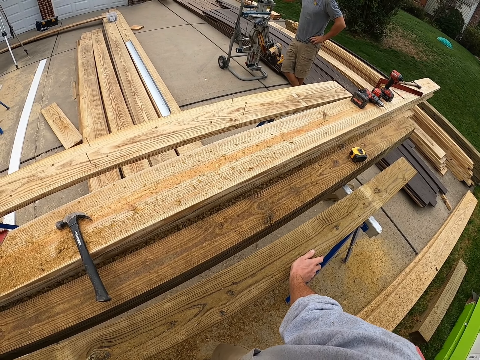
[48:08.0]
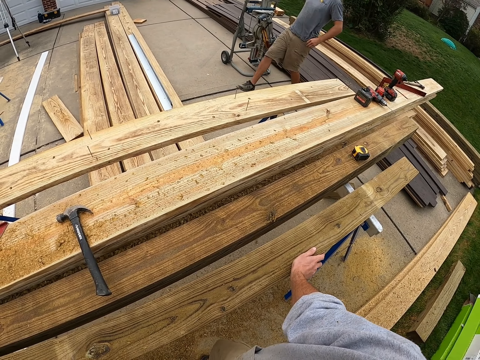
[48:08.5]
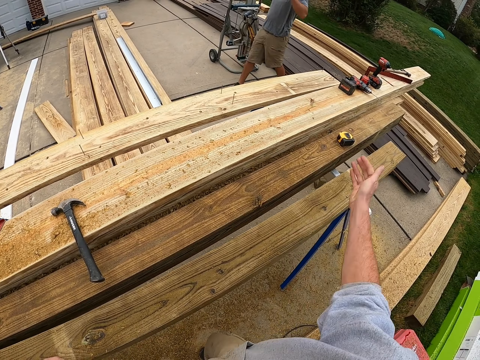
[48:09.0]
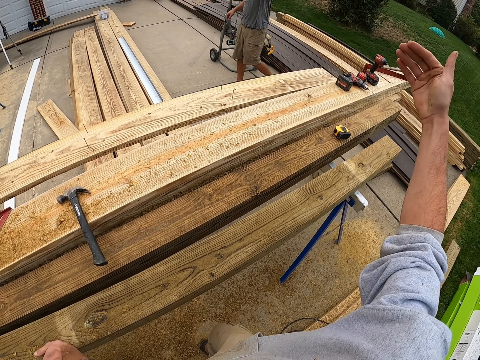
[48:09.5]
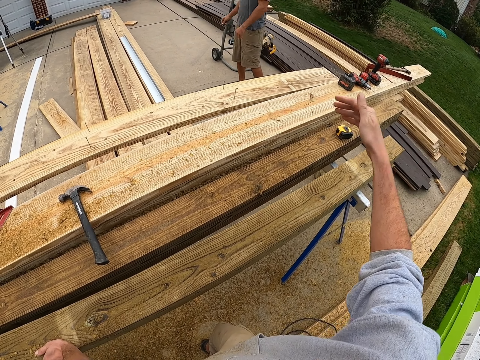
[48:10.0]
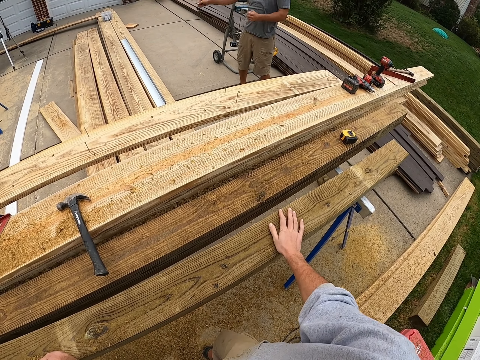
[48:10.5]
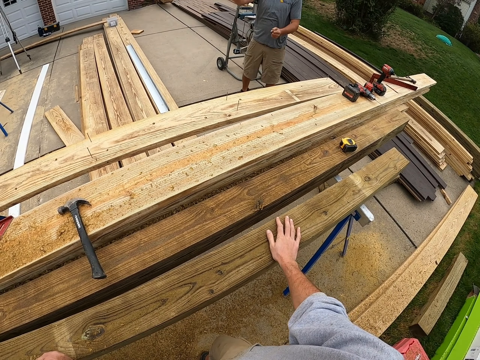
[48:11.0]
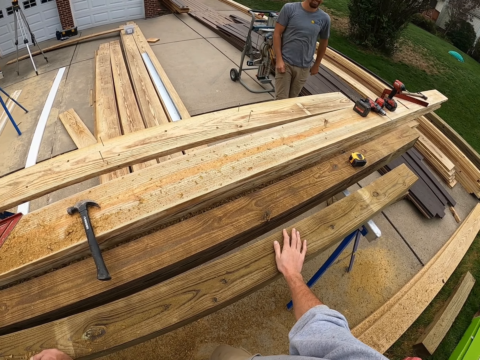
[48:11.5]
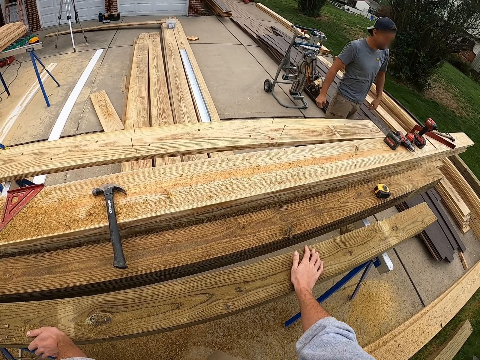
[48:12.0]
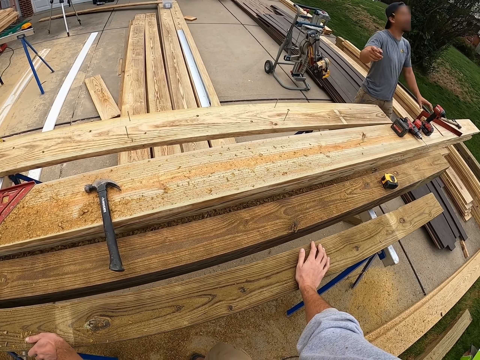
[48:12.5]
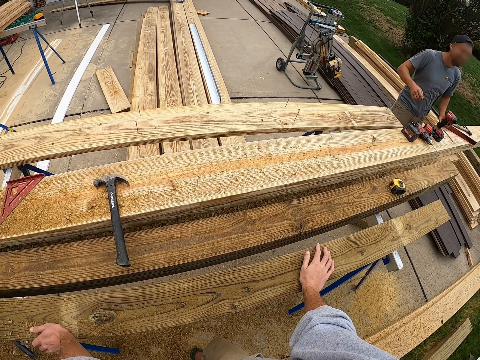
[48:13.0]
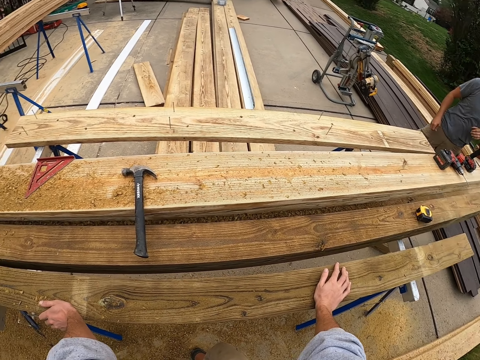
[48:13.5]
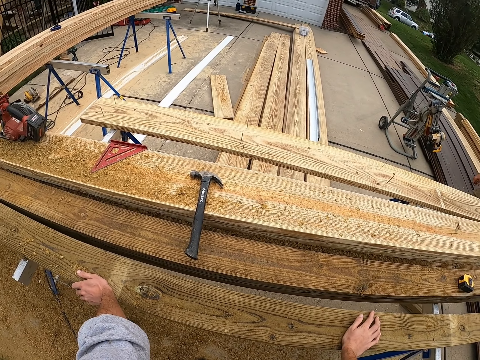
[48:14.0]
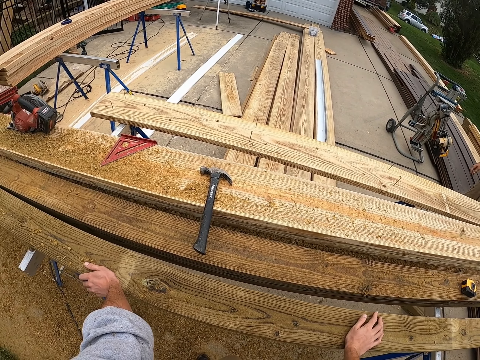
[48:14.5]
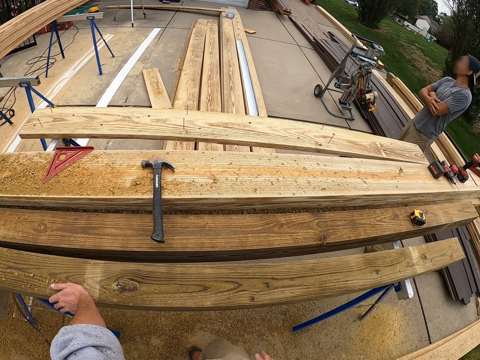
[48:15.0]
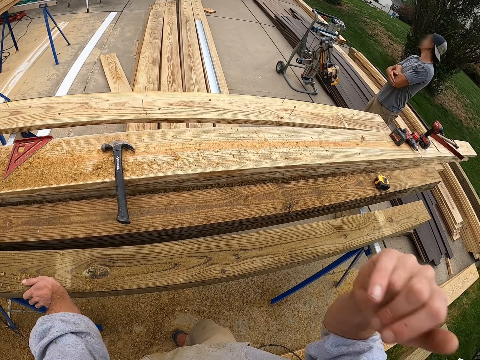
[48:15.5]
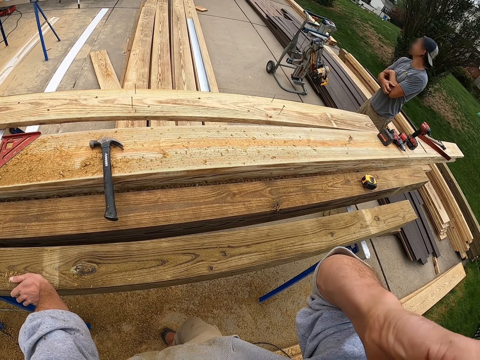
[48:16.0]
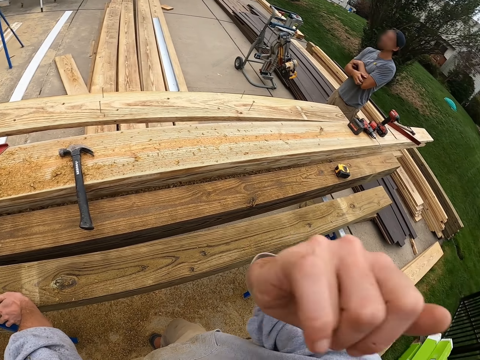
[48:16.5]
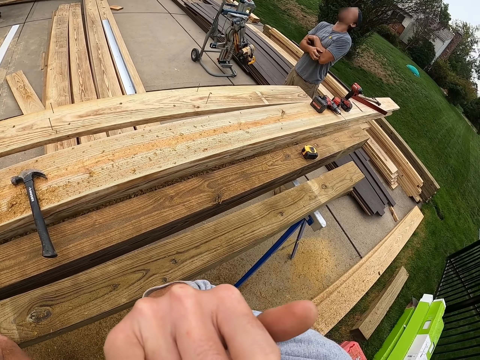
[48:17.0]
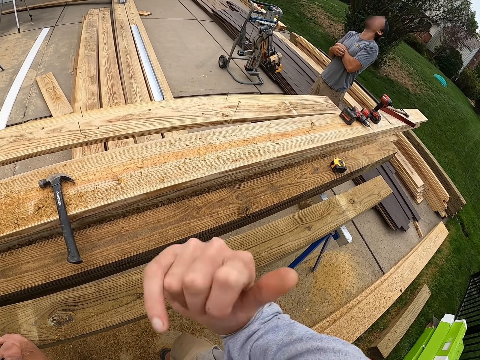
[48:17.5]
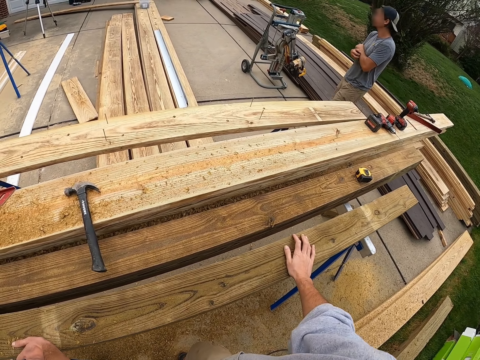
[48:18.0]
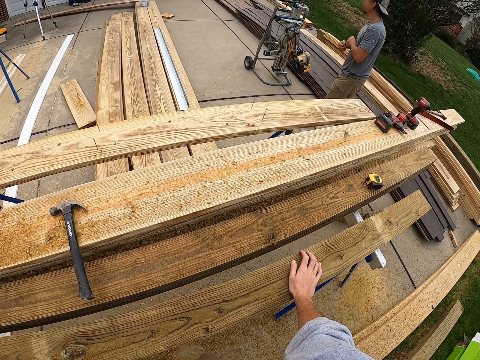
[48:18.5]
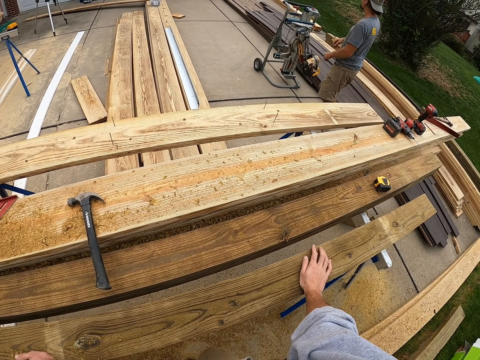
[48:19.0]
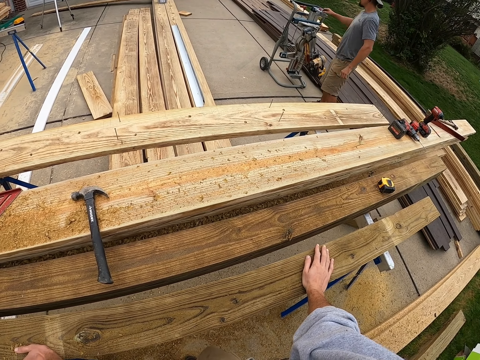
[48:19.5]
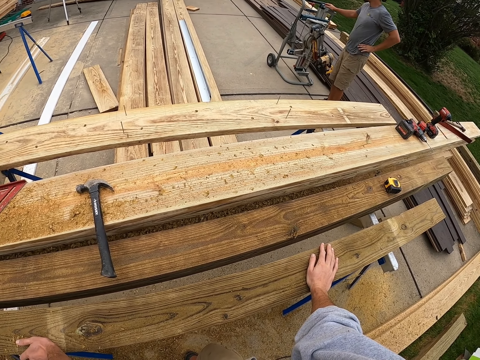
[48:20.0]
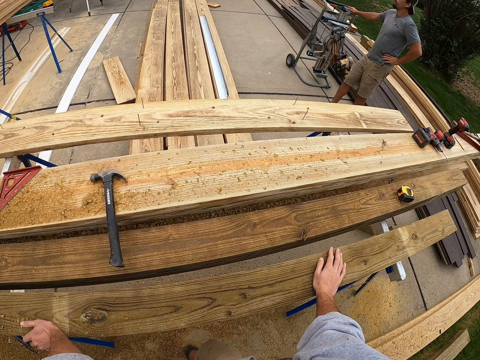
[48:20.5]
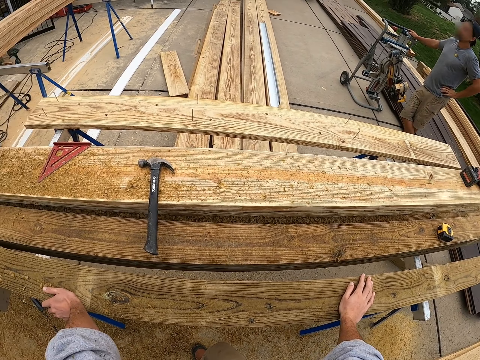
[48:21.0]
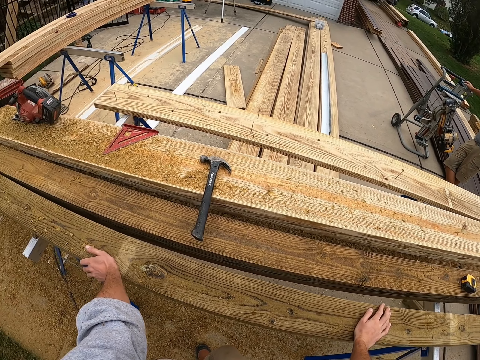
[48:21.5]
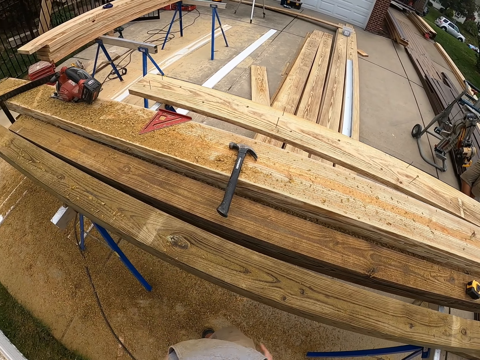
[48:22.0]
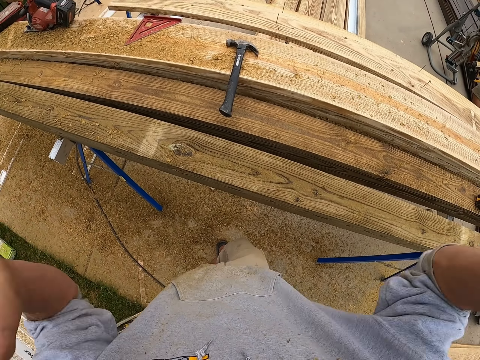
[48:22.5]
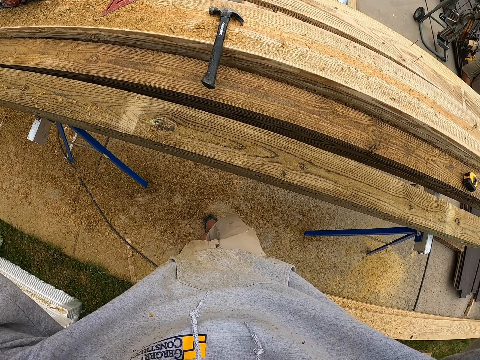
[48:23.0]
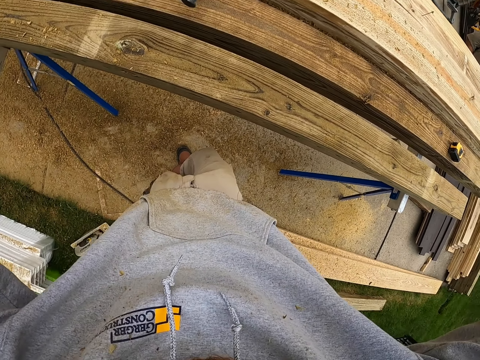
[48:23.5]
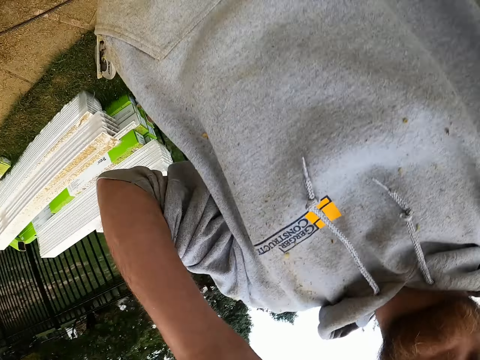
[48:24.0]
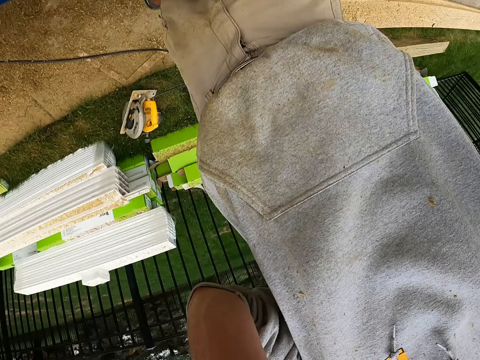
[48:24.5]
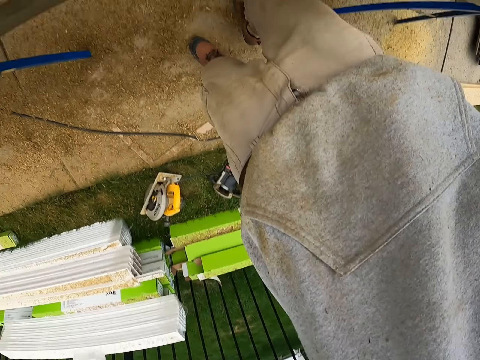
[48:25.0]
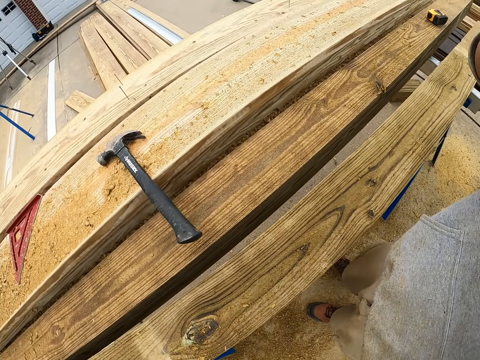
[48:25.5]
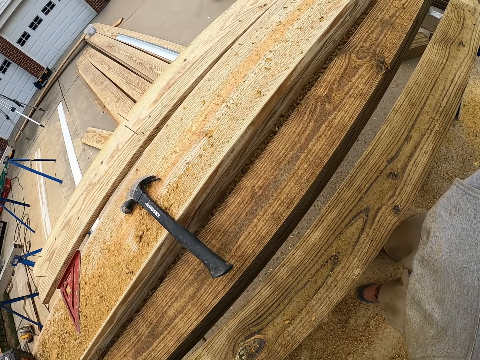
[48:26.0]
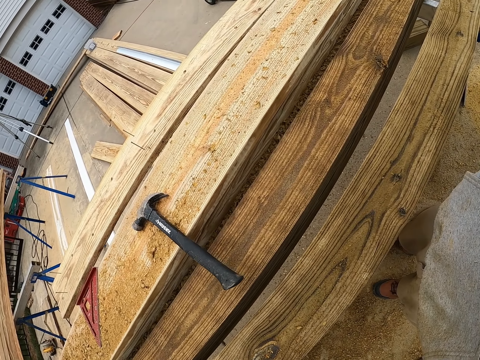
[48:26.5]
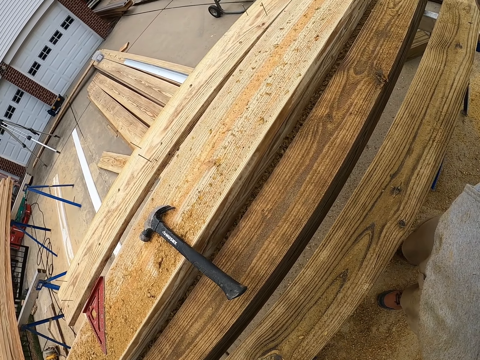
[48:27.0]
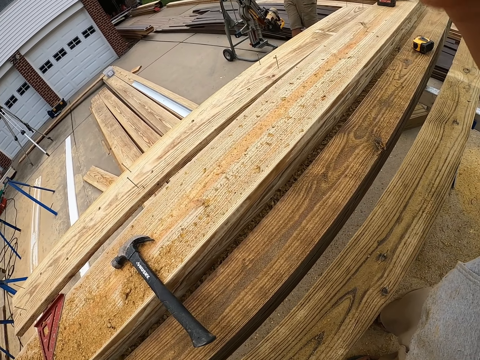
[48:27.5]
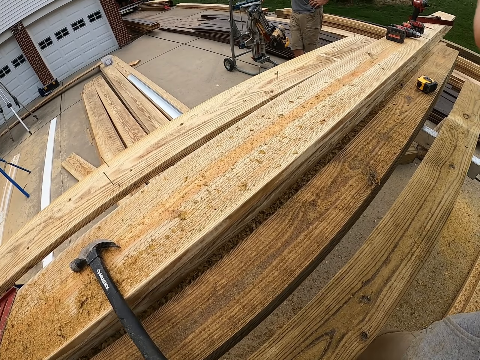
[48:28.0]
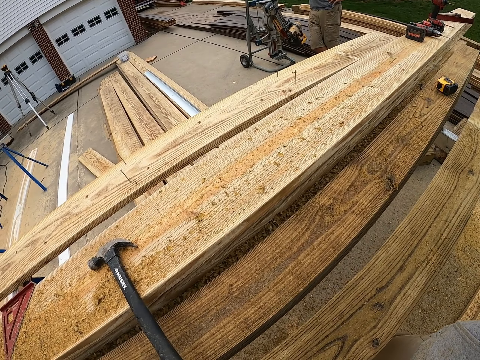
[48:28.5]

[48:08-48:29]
The camera wearer dialogues with a man. The camera wearer looks around. They remove a camera.
